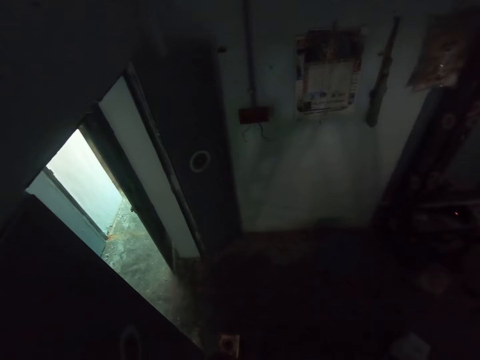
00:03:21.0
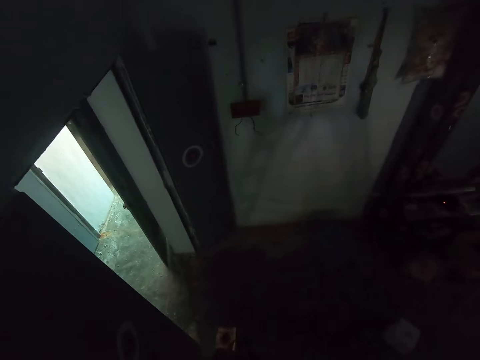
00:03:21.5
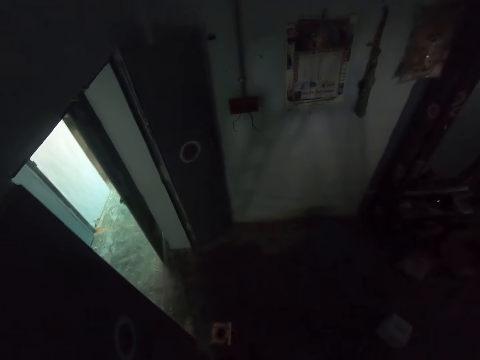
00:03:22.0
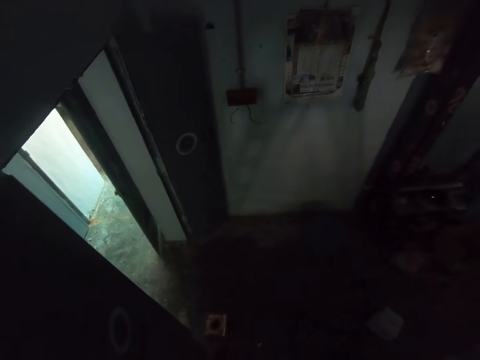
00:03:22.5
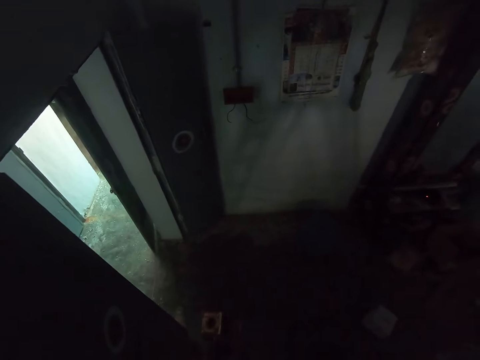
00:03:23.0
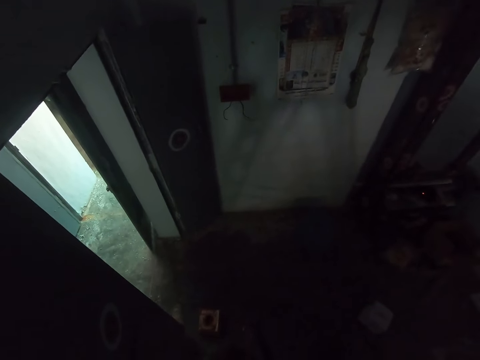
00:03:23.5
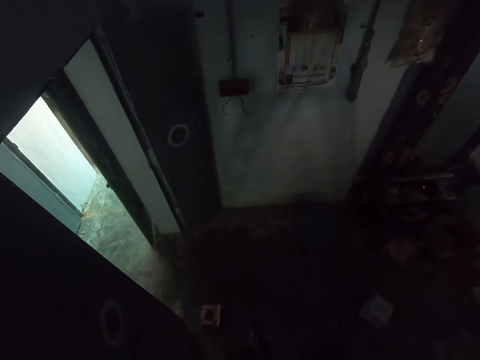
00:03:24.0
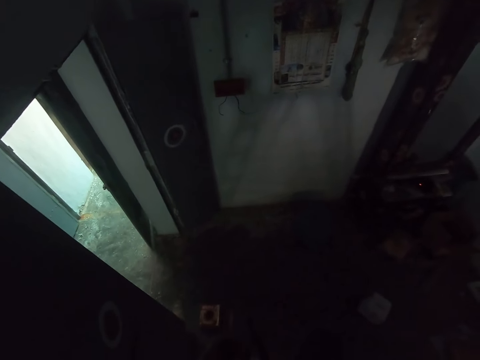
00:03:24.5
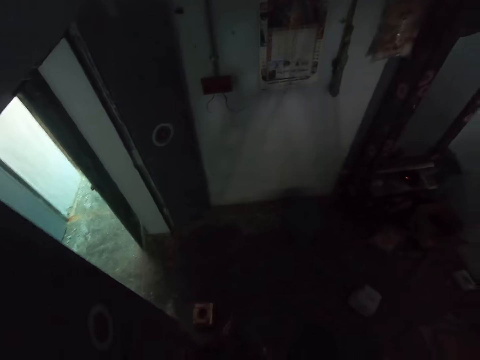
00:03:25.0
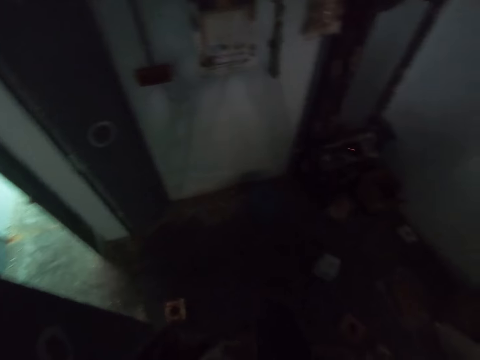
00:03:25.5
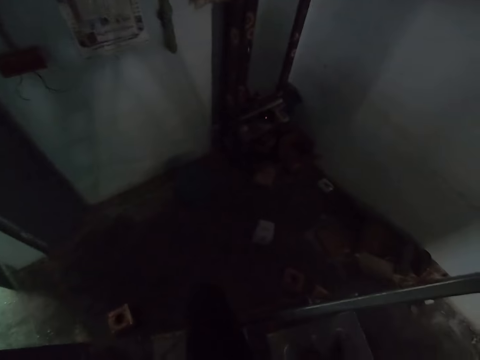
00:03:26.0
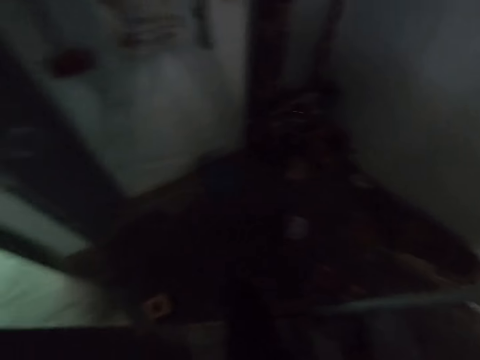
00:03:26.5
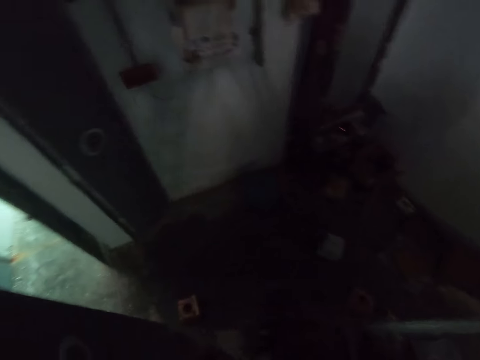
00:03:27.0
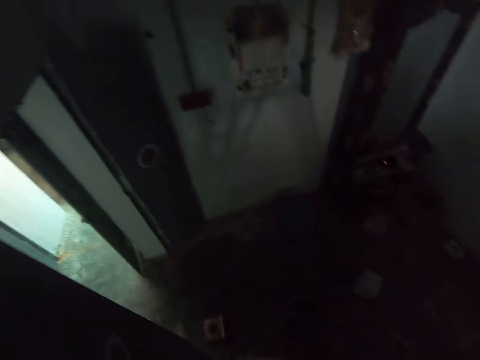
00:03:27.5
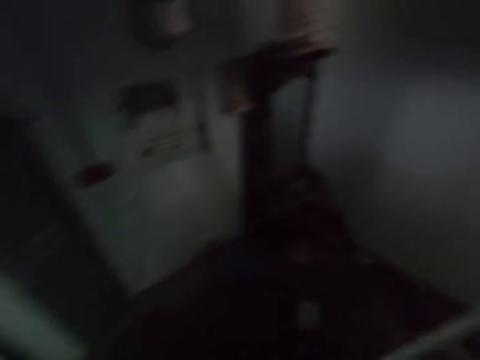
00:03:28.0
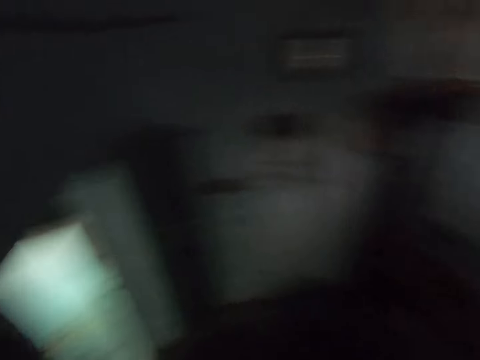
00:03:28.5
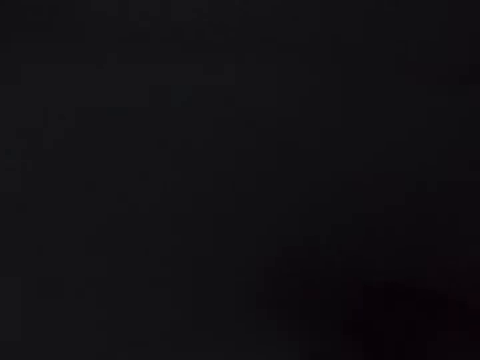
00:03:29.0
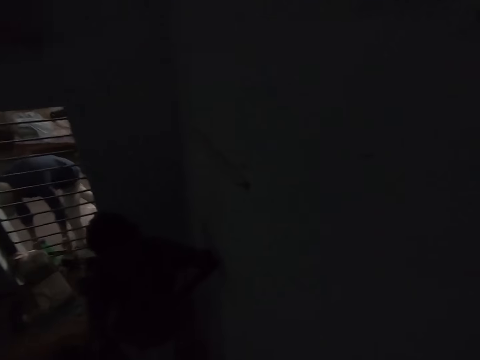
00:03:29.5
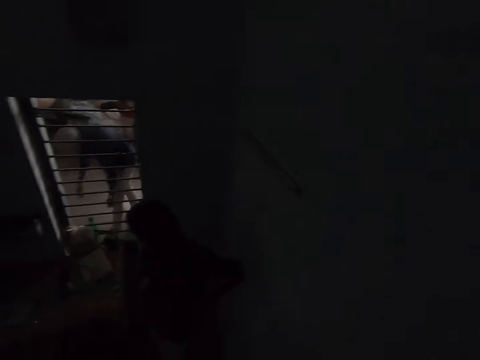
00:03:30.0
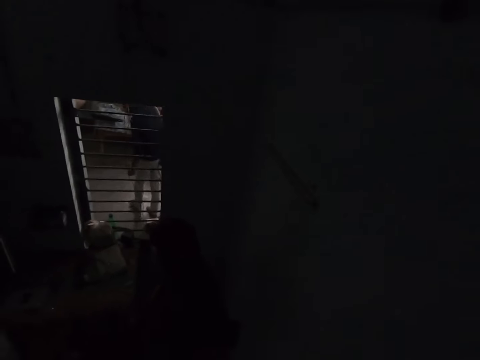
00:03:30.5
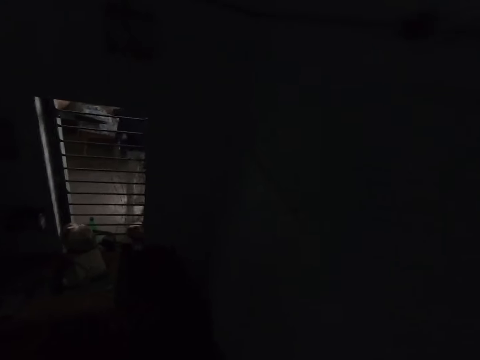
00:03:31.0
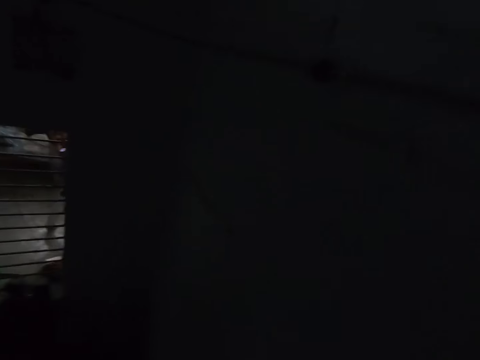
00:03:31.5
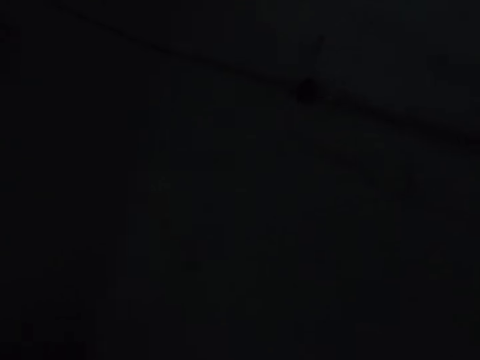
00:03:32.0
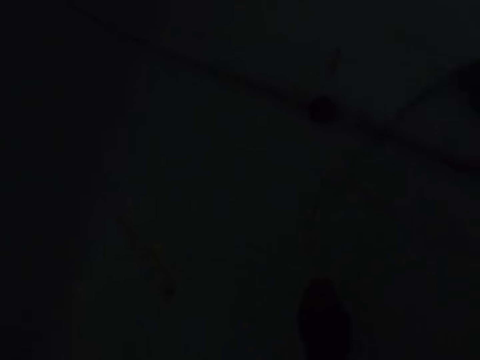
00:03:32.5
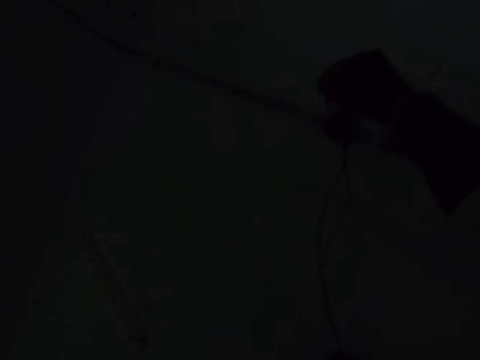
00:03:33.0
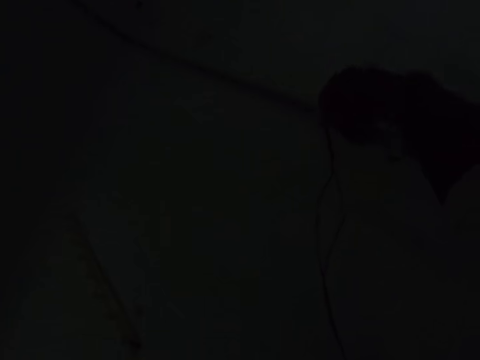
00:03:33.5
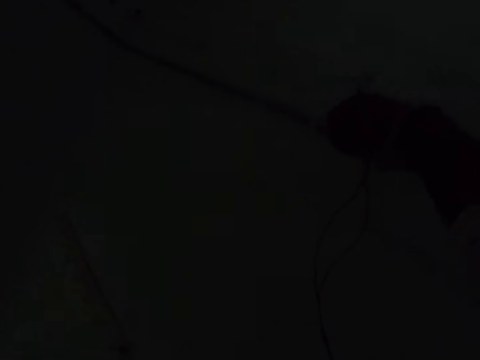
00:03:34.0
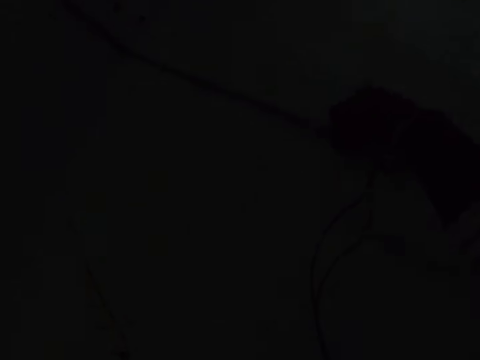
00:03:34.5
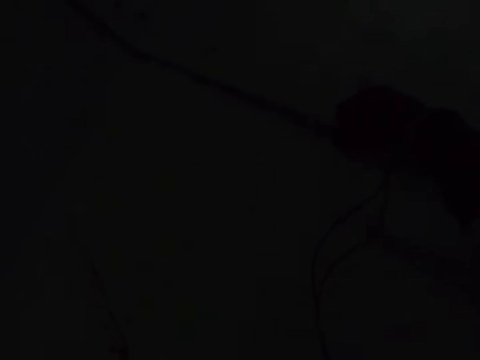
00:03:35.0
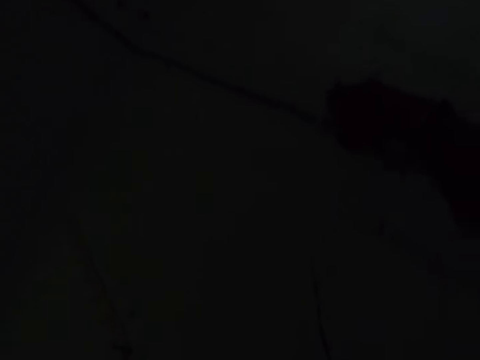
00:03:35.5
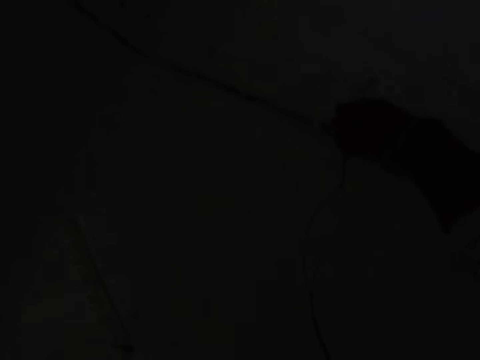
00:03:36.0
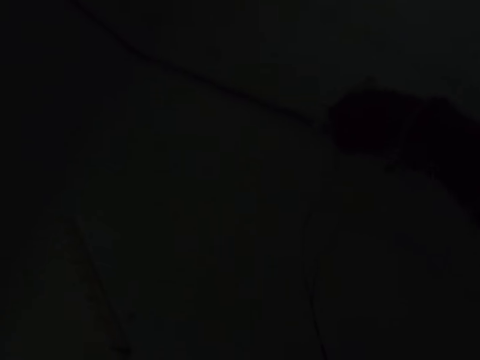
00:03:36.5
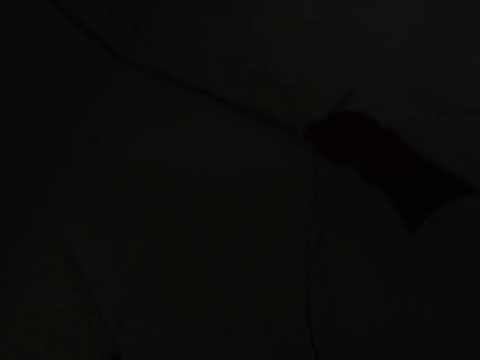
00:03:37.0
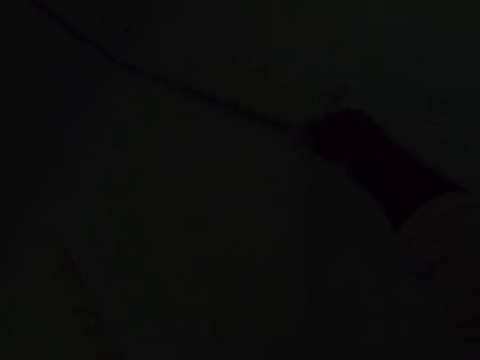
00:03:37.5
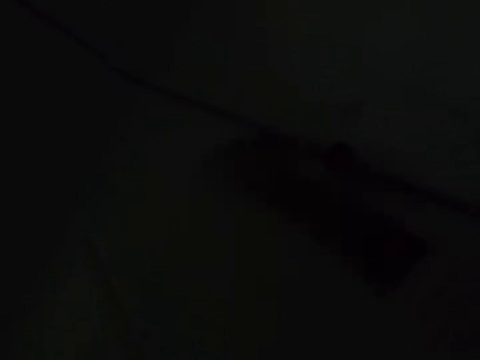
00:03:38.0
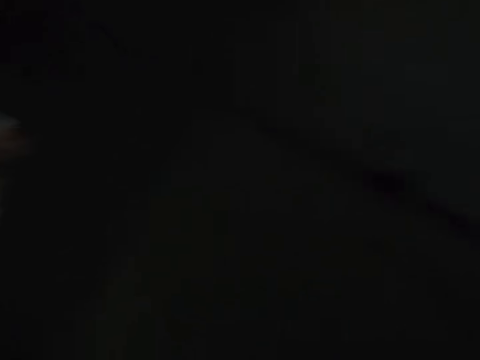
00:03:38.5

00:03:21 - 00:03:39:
The camera wearer stares at the room. They fix the bulb holder wire. They fix the cables in the pipe.

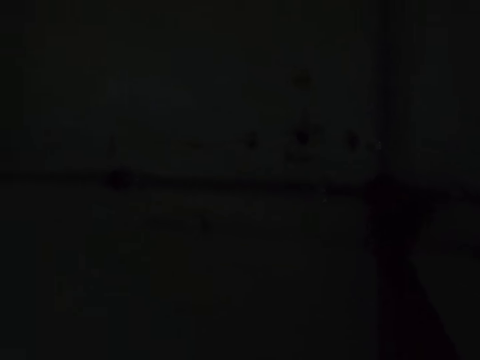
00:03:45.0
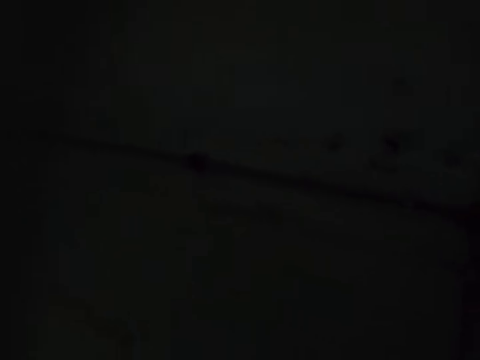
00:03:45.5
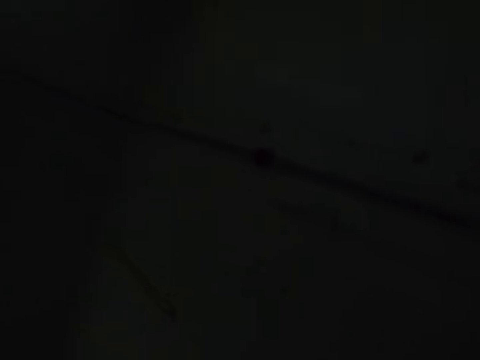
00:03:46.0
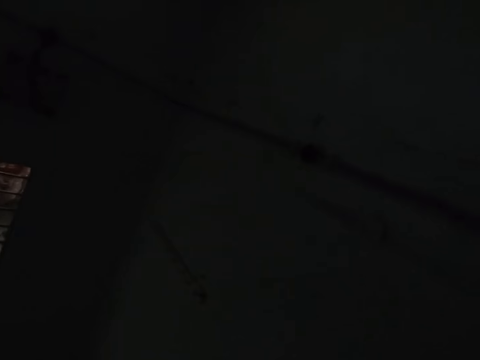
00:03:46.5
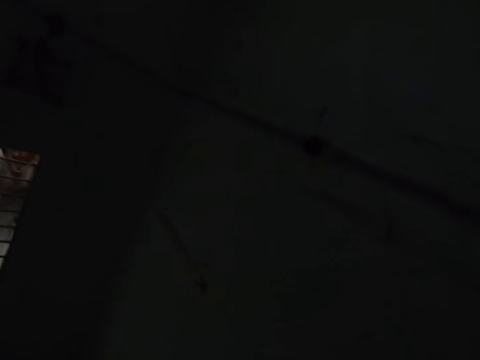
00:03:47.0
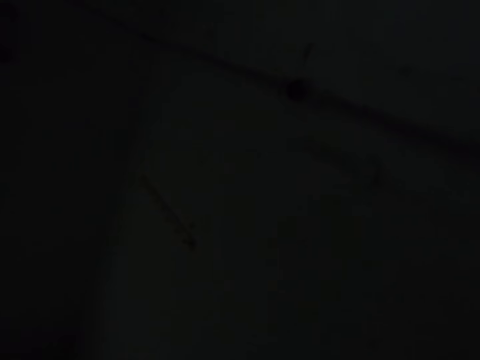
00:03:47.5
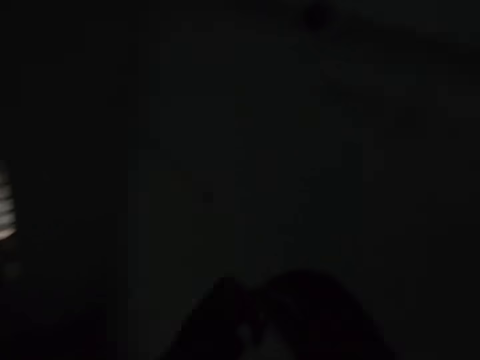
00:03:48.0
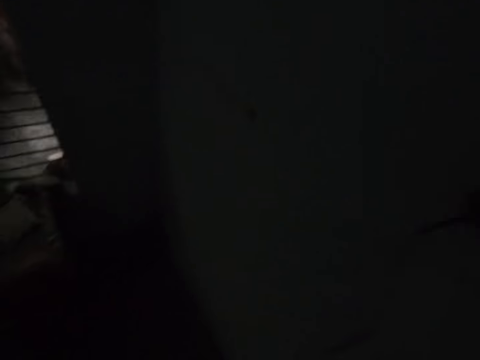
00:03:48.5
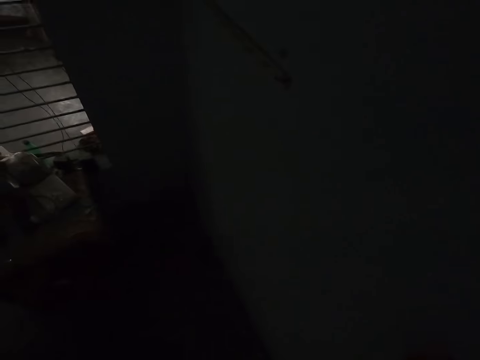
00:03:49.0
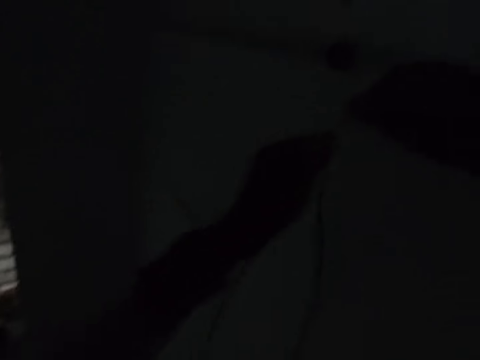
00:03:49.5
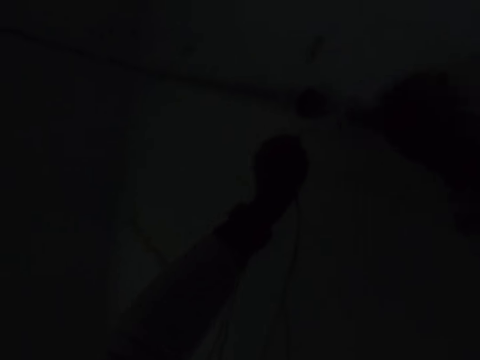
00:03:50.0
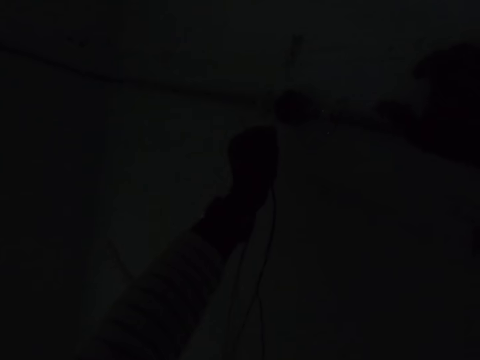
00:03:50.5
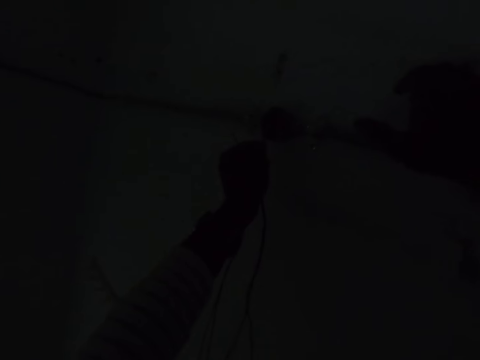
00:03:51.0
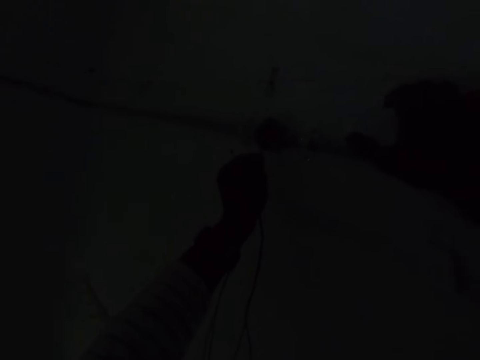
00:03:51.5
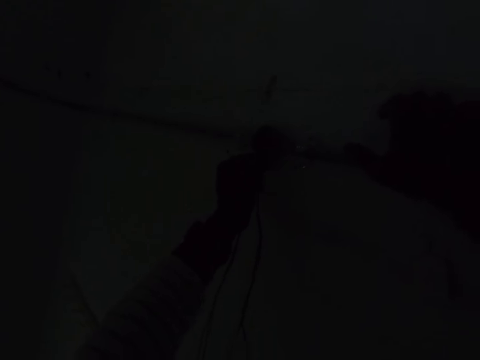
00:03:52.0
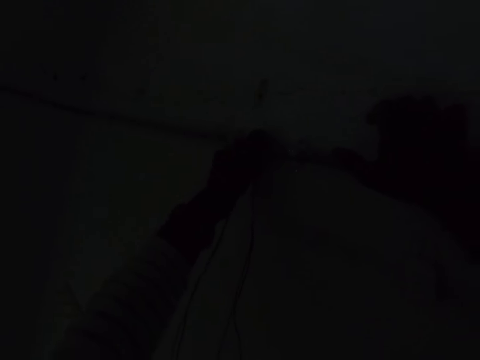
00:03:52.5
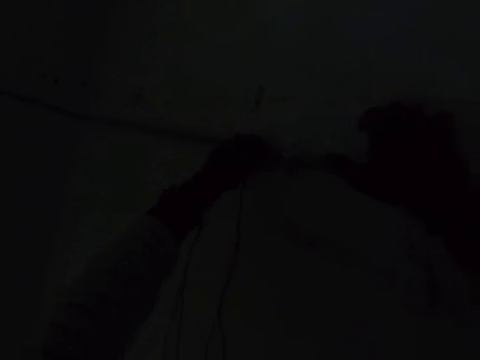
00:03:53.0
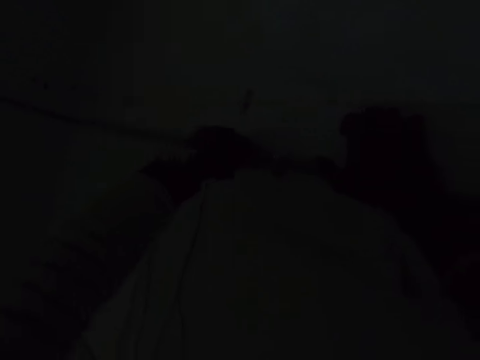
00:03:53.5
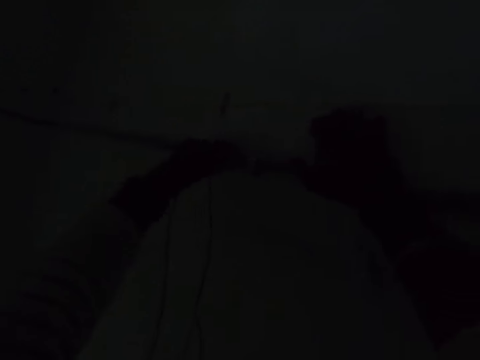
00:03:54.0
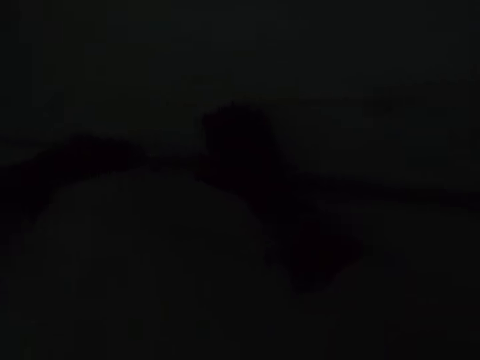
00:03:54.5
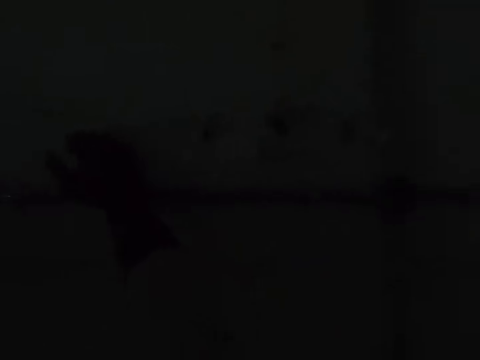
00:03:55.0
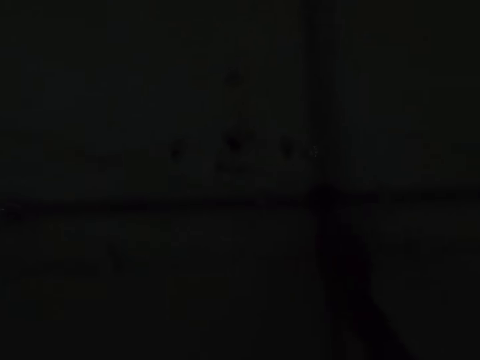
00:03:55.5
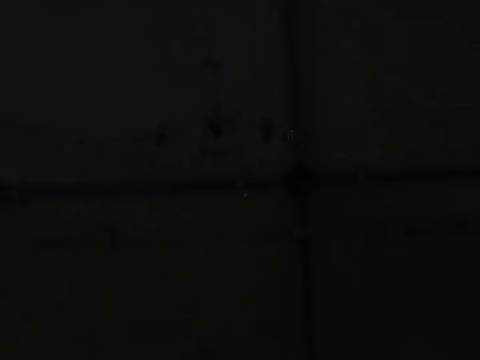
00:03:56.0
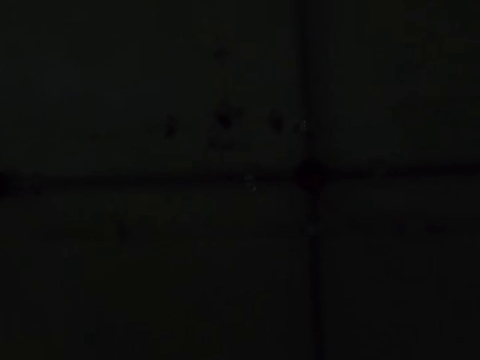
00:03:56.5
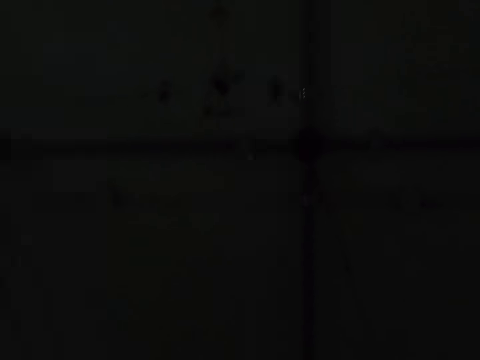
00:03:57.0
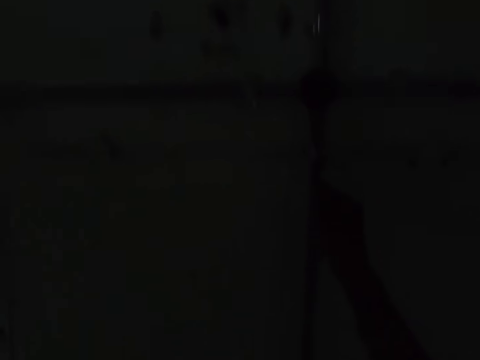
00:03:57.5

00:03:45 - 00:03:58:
The camera wearer puts the cables in the pipe. They look around. They fix the bulb holder wire. They pull the cables.
